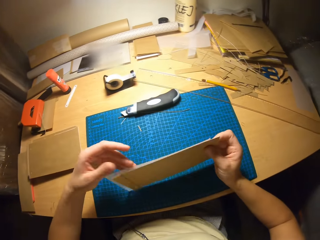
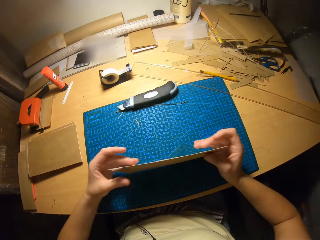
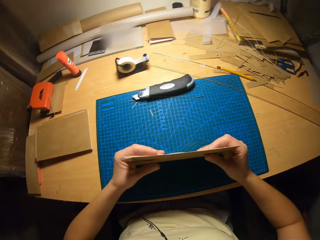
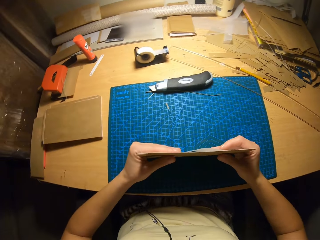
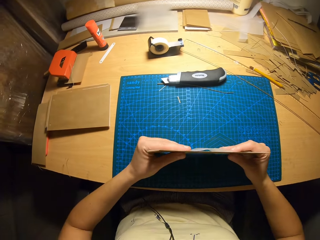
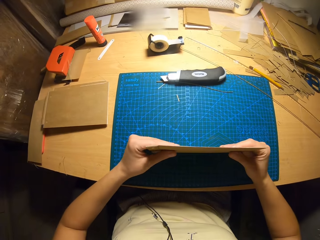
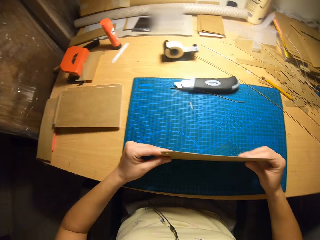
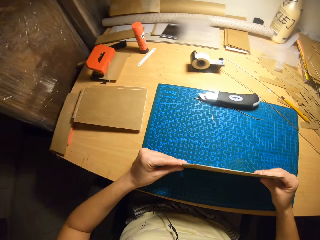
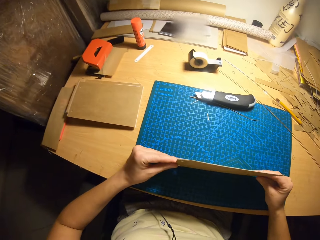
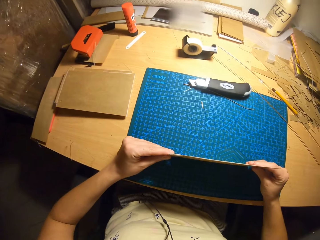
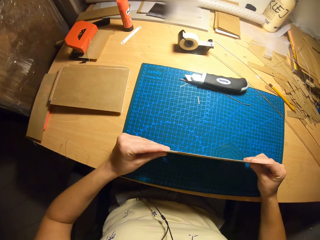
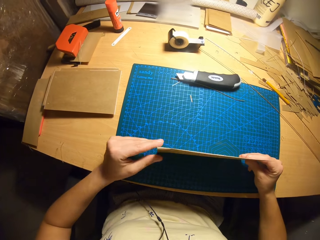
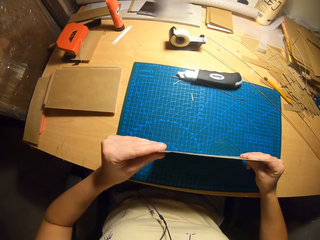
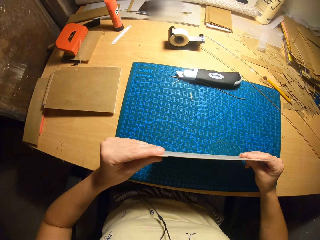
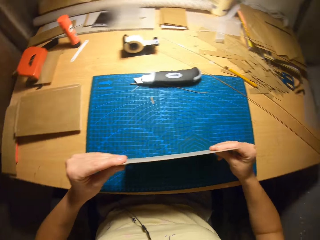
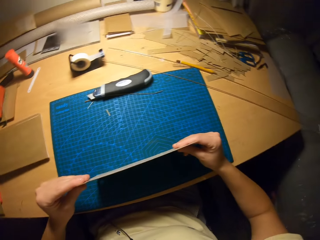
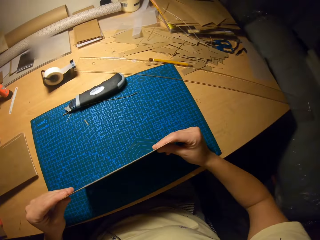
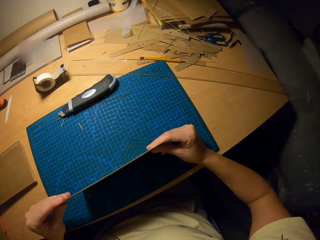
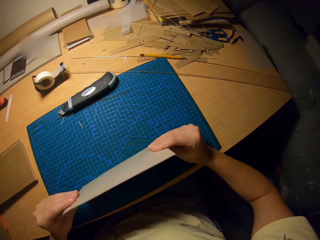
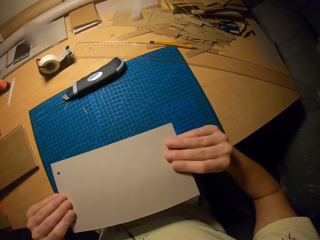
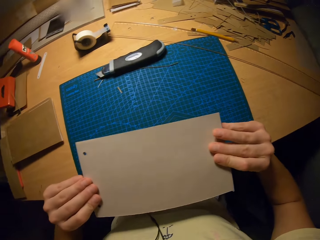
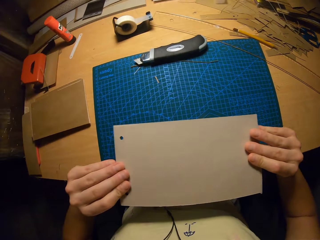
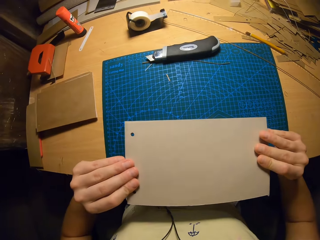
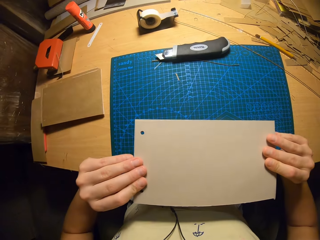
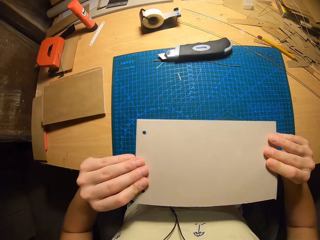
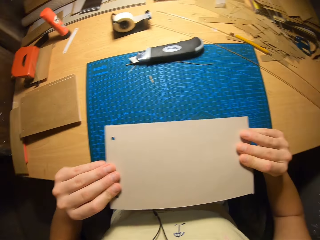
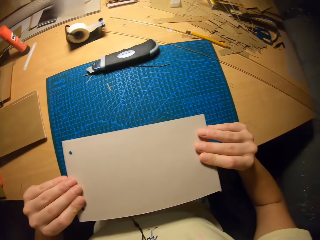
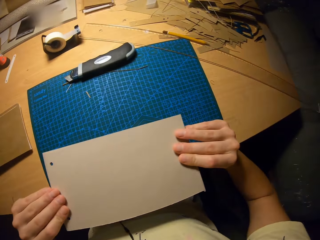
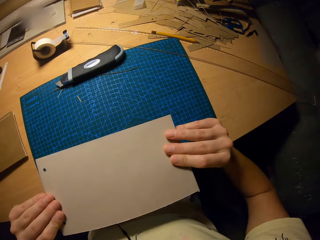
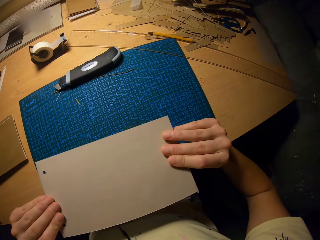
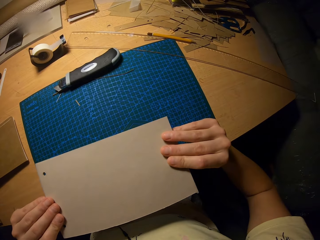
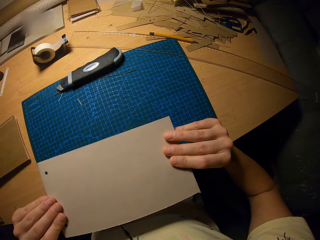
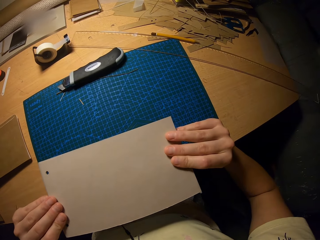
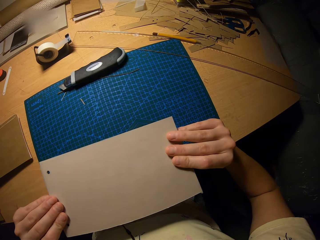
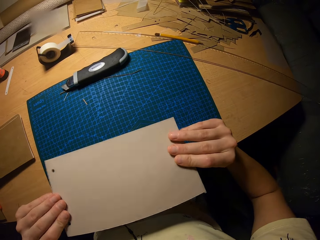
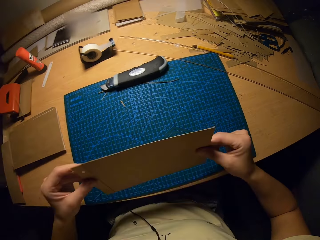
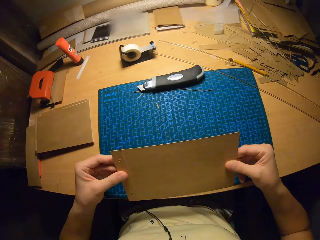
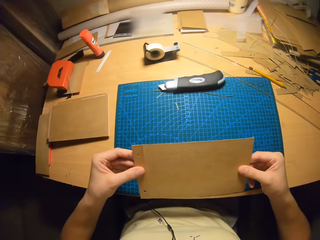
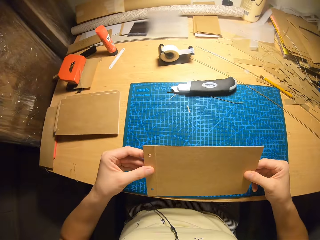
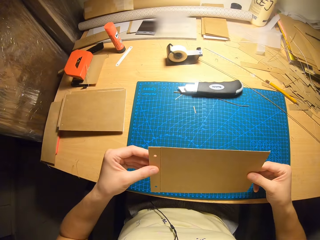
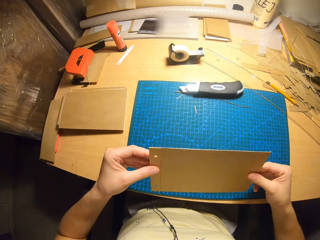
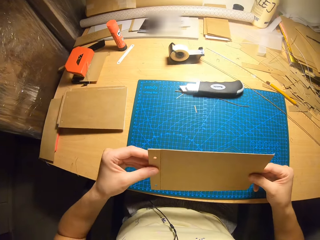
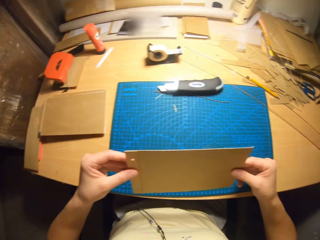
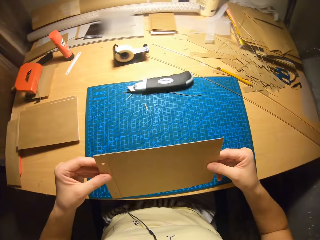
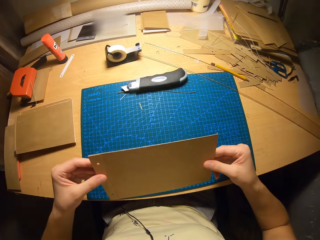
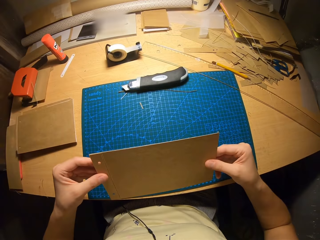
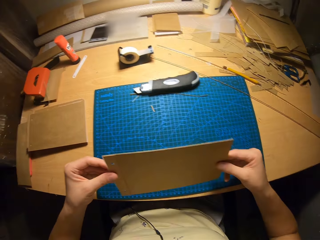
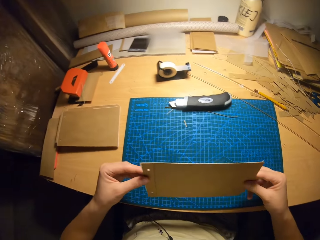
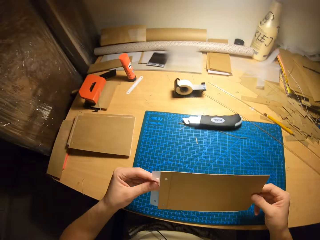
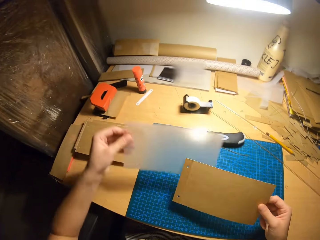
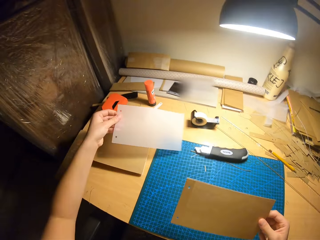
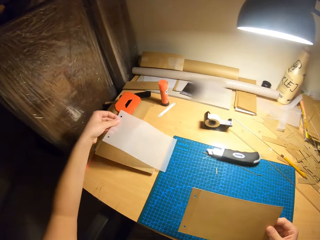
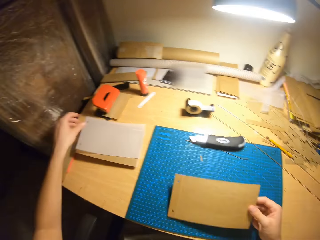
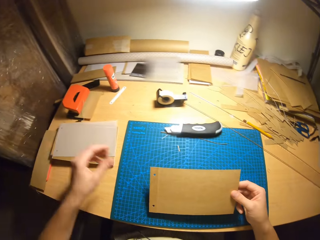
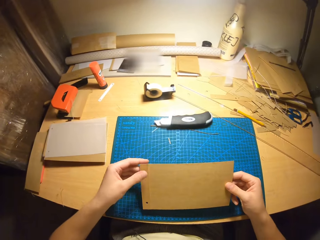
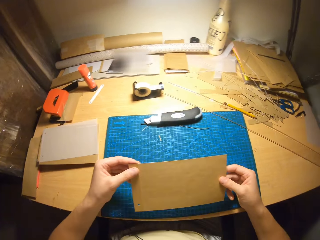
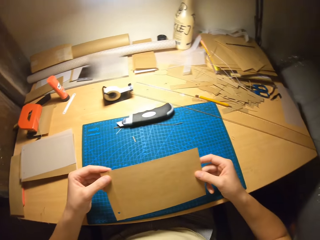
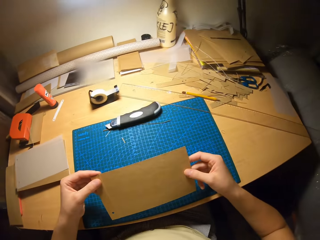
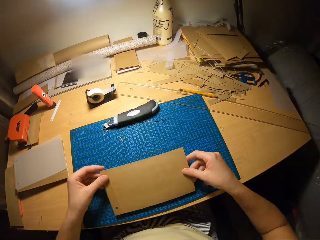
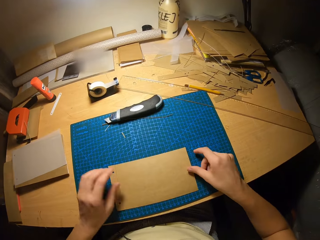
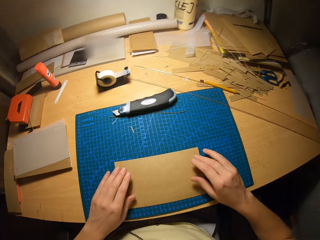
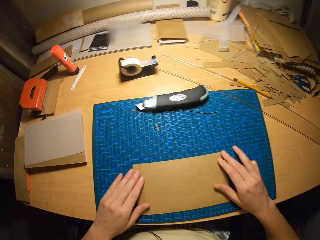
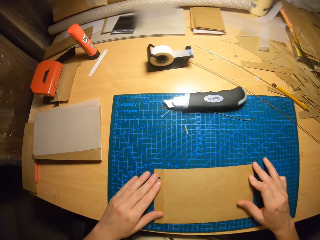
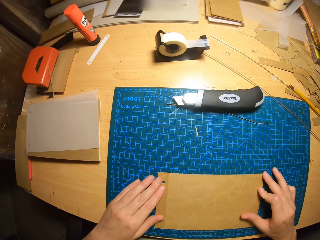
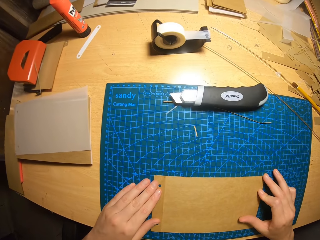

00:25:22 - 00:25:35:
The camera wearer looks at the PVC paper and card. They put the PVC paper on the table. They drop a paper on the jotter.

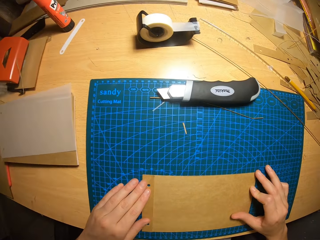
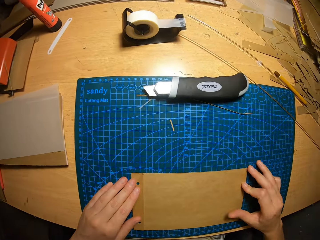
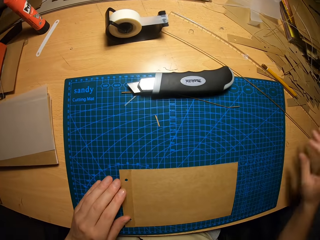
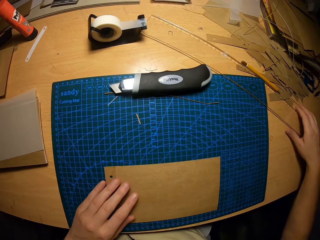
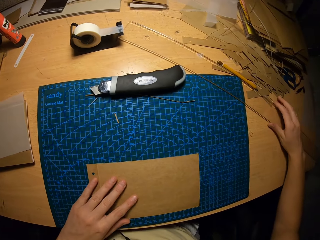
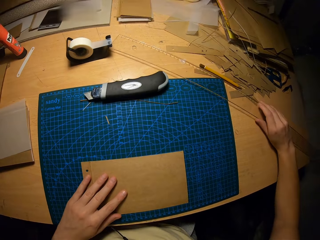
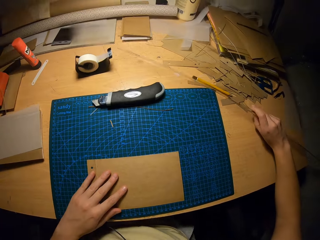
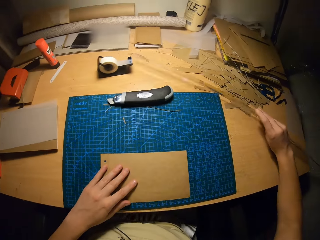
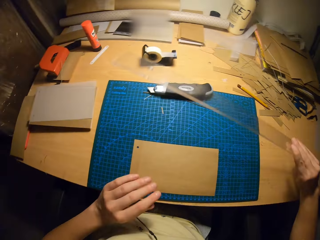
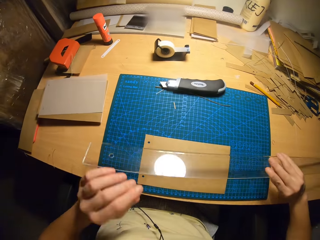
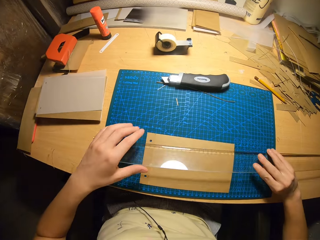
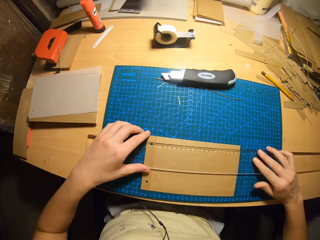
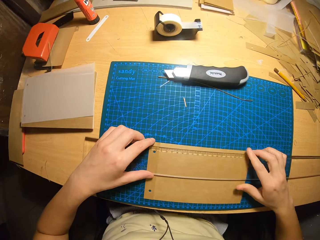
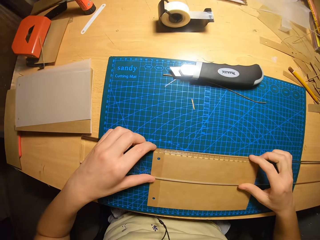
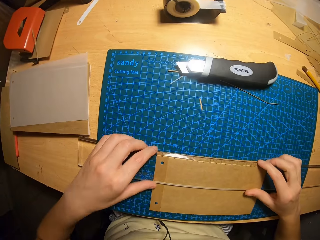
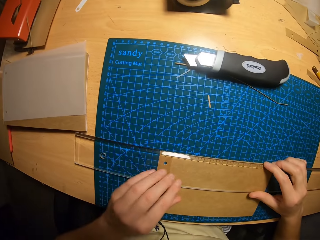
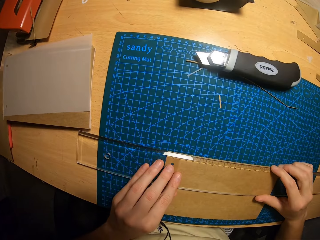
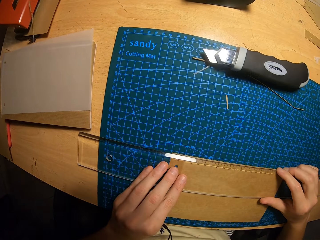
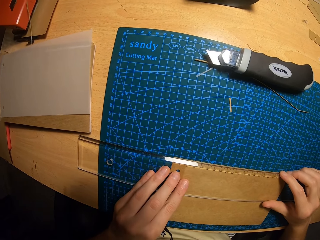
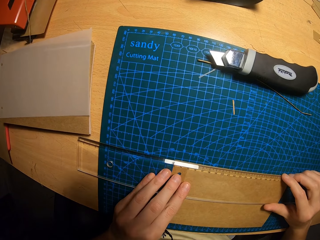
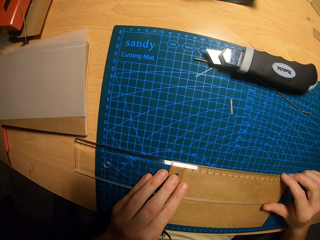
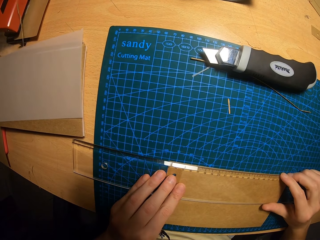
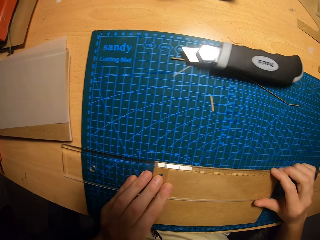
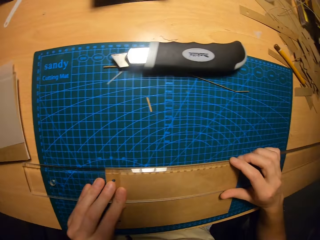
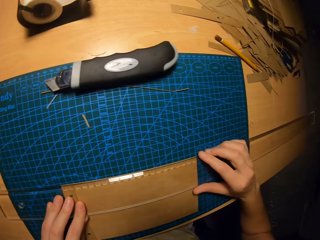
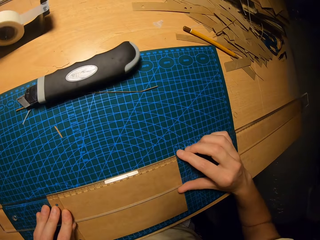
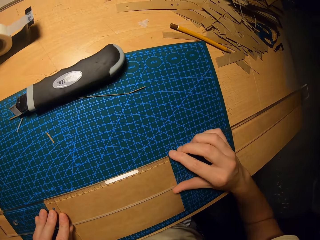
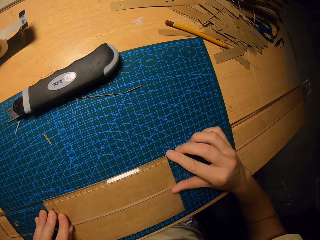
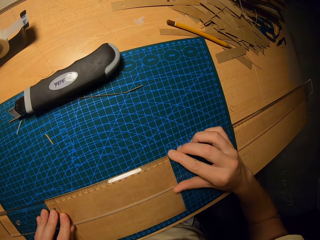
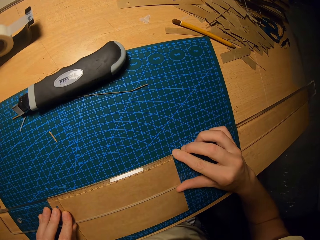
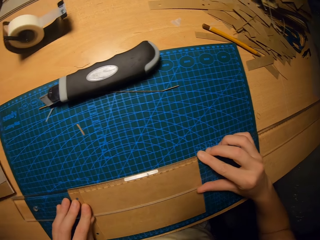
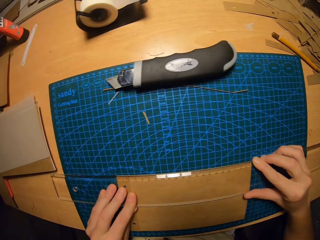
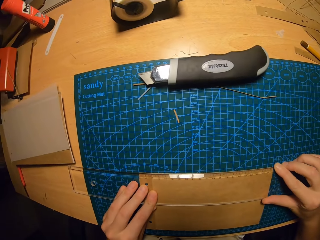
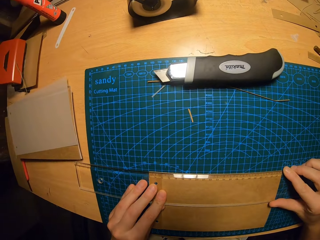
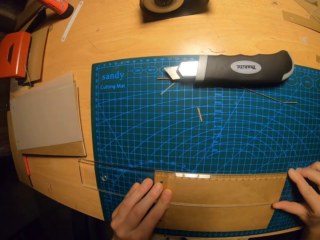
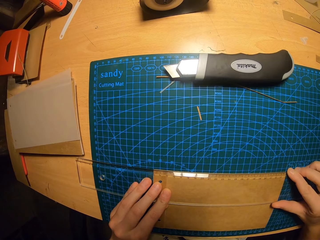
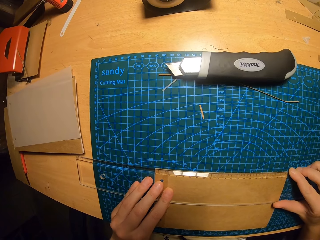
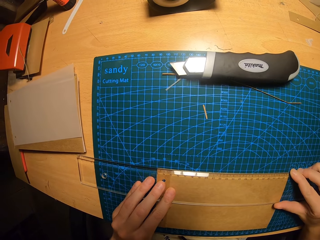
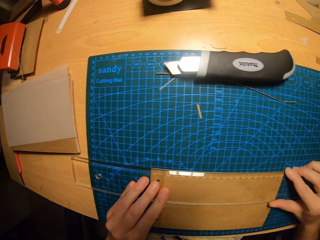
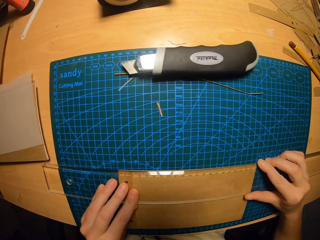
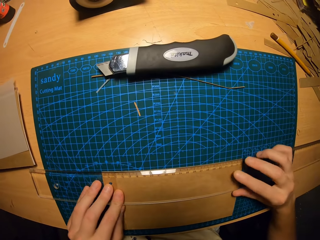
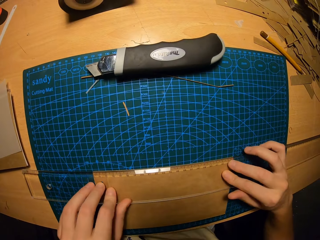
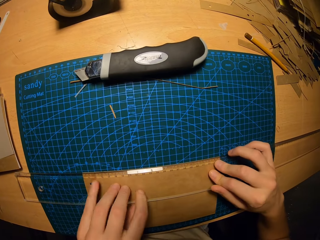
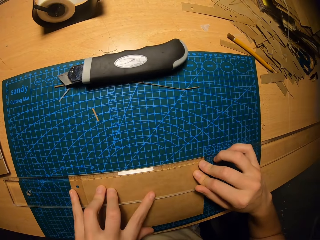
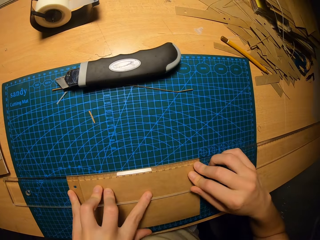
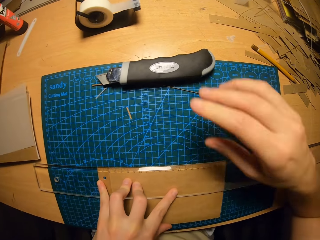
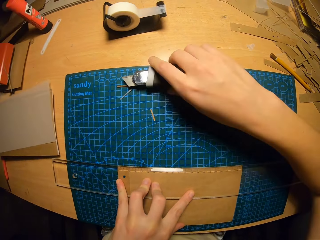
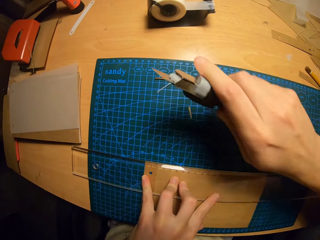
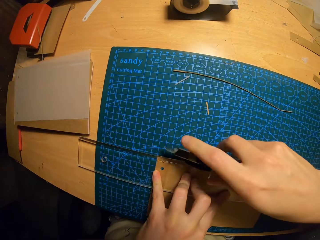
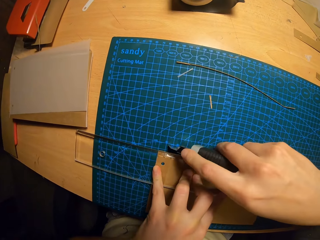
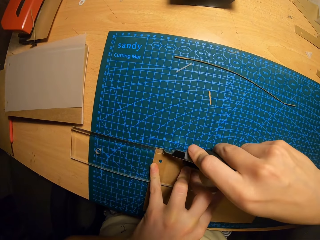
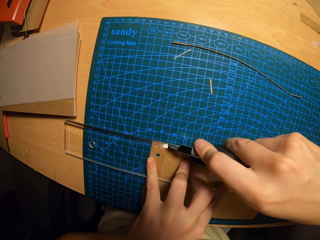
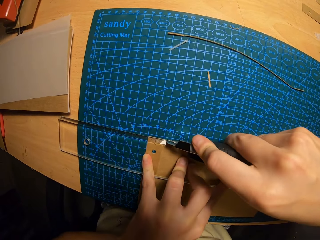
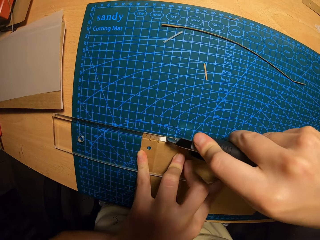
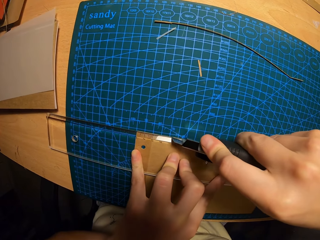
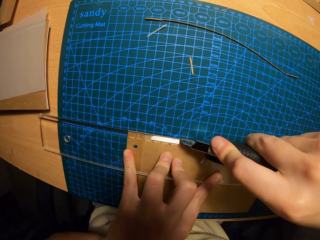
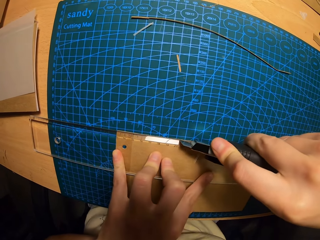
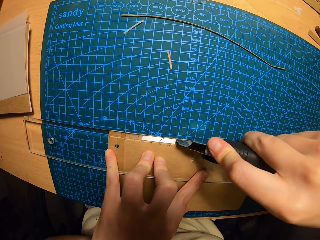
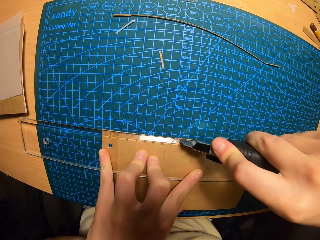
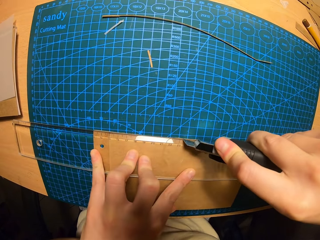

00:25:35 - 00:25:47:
The camera wearer carries the ruler. They measure the cover with the ruler. They carry the paper cutter. They cut the jotter with the paper cutter.
